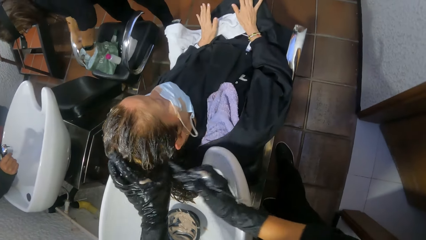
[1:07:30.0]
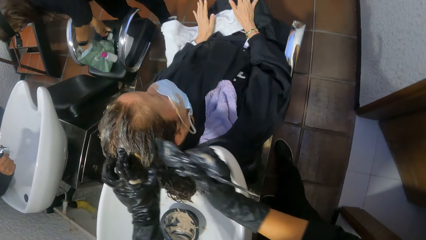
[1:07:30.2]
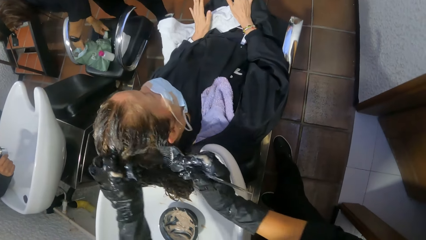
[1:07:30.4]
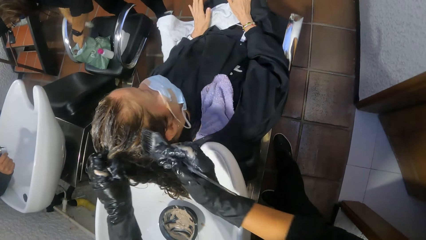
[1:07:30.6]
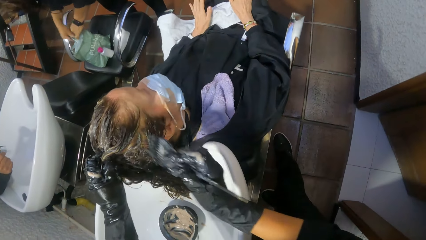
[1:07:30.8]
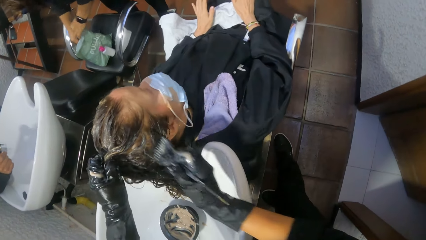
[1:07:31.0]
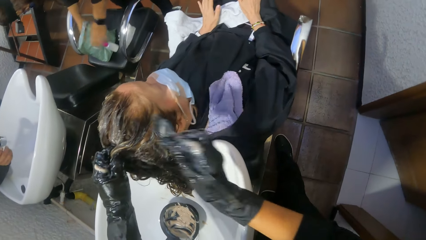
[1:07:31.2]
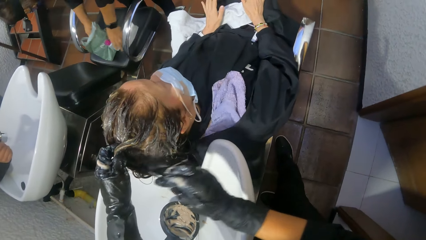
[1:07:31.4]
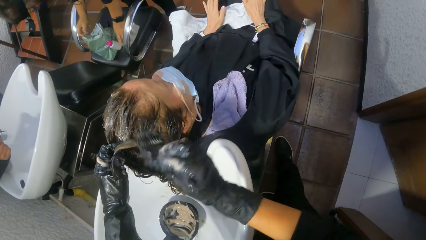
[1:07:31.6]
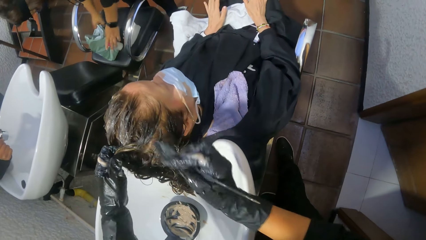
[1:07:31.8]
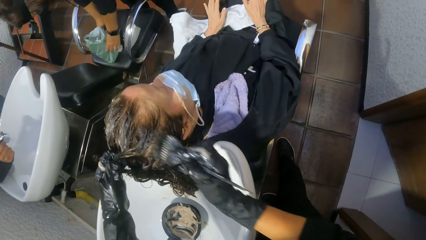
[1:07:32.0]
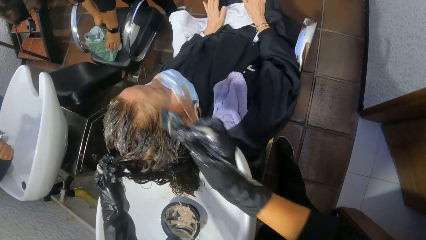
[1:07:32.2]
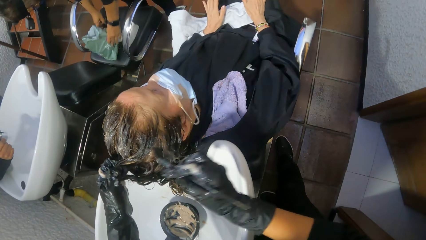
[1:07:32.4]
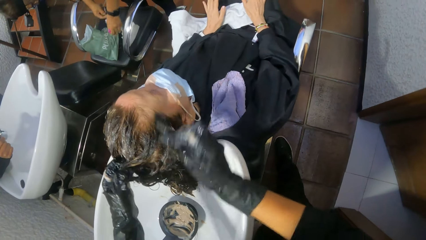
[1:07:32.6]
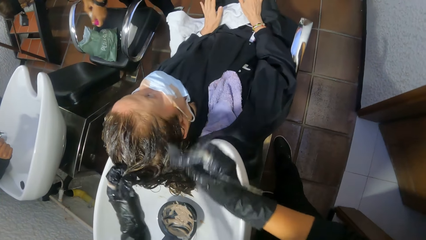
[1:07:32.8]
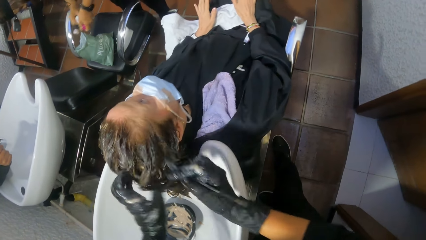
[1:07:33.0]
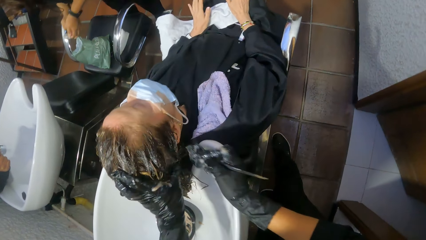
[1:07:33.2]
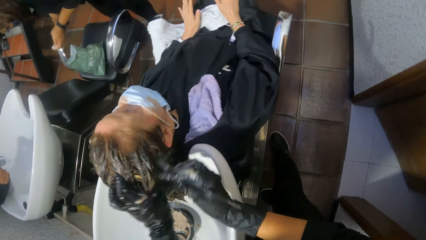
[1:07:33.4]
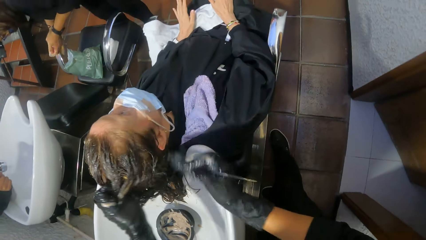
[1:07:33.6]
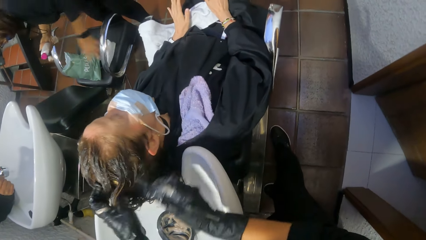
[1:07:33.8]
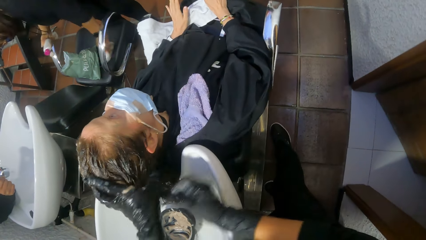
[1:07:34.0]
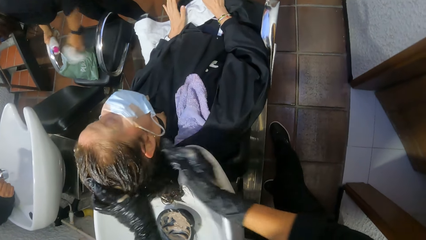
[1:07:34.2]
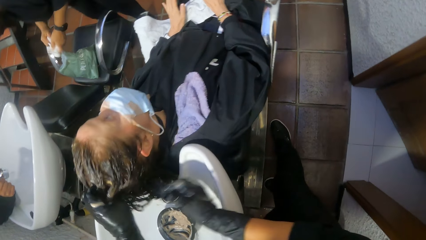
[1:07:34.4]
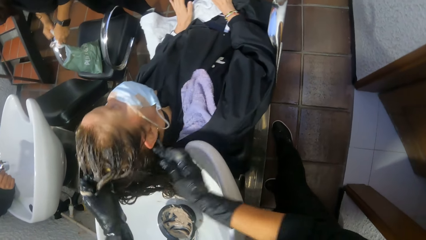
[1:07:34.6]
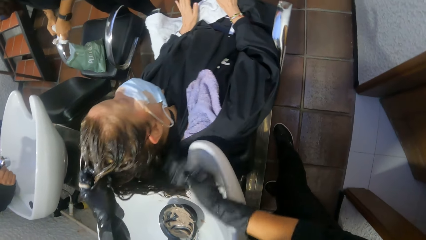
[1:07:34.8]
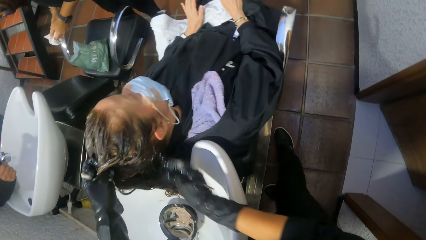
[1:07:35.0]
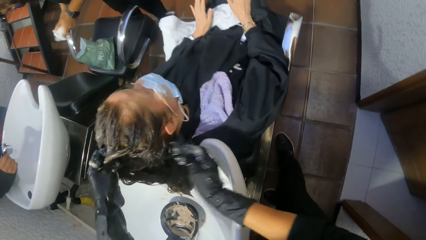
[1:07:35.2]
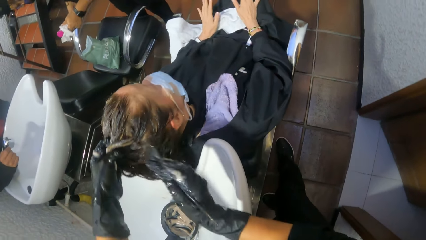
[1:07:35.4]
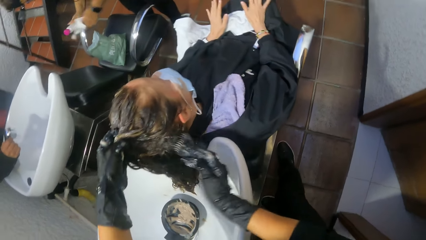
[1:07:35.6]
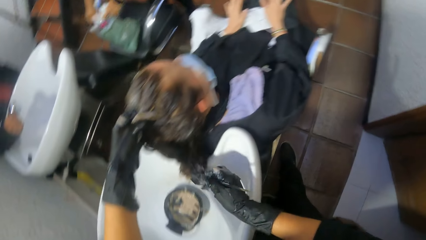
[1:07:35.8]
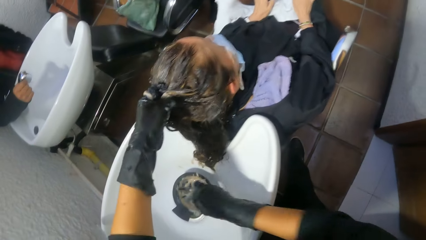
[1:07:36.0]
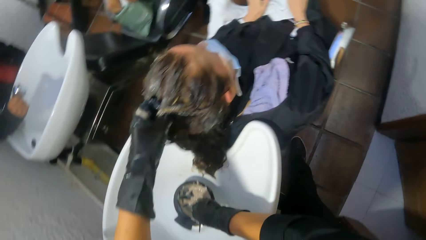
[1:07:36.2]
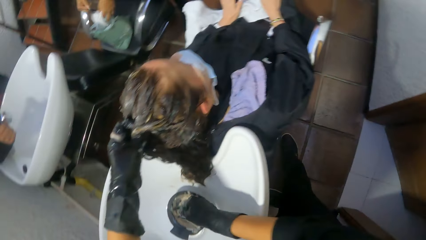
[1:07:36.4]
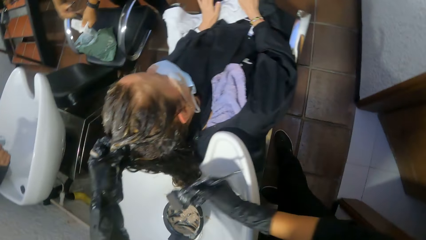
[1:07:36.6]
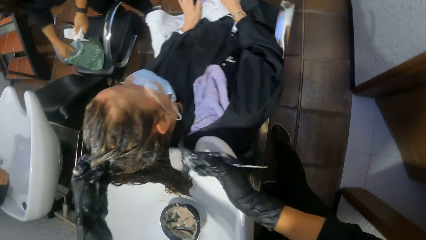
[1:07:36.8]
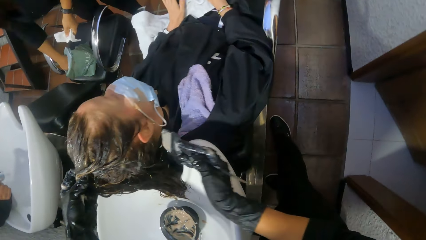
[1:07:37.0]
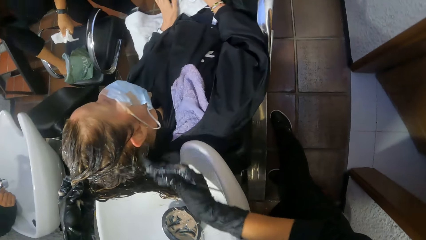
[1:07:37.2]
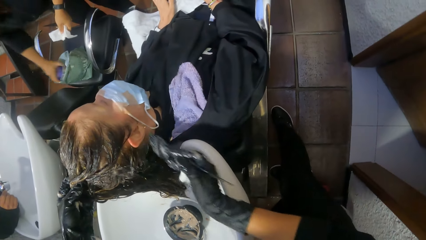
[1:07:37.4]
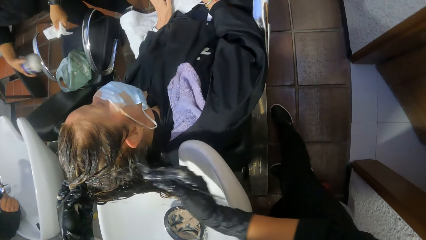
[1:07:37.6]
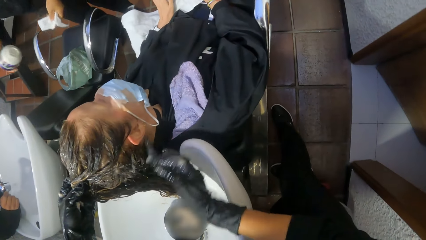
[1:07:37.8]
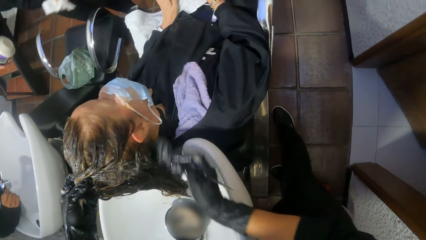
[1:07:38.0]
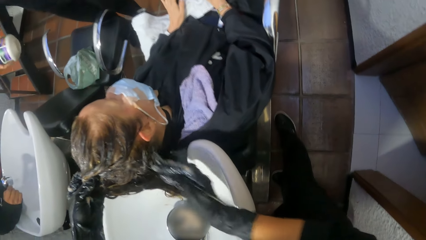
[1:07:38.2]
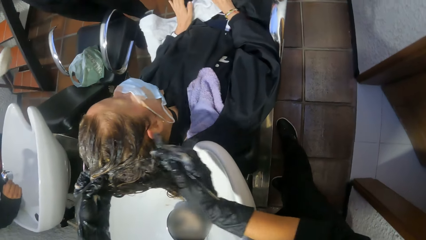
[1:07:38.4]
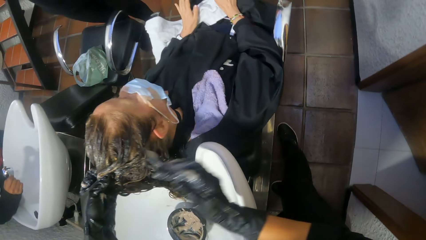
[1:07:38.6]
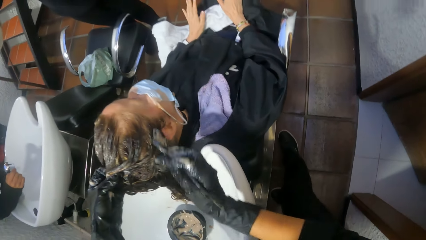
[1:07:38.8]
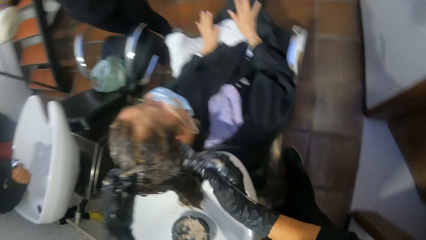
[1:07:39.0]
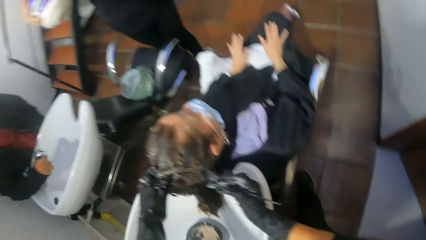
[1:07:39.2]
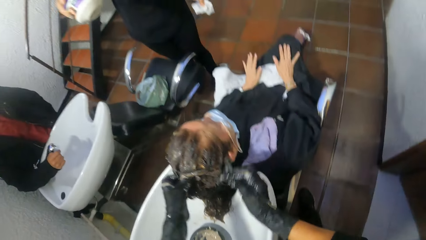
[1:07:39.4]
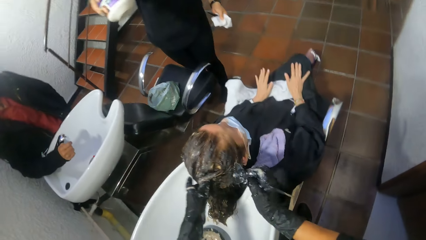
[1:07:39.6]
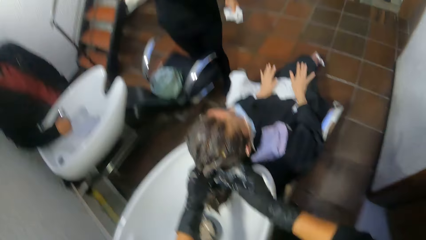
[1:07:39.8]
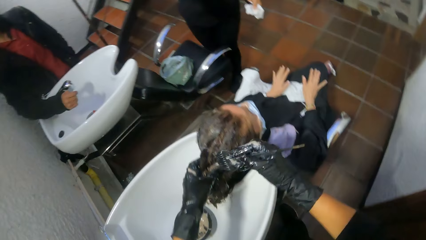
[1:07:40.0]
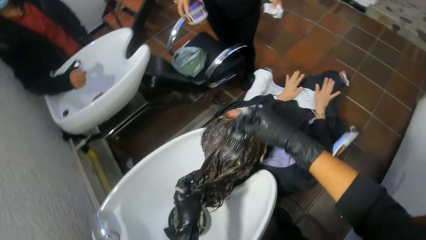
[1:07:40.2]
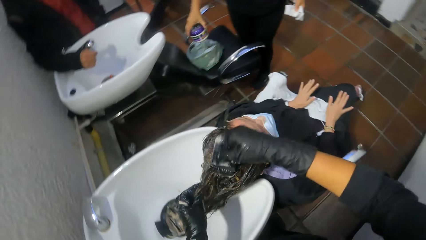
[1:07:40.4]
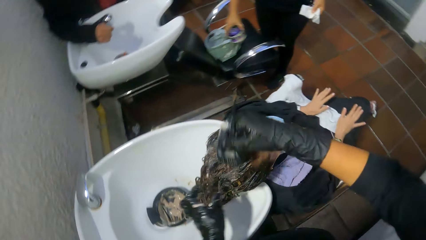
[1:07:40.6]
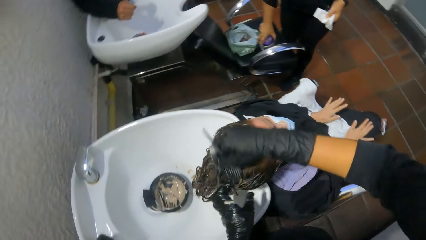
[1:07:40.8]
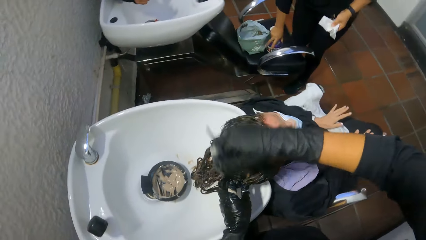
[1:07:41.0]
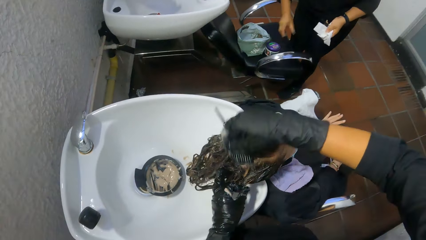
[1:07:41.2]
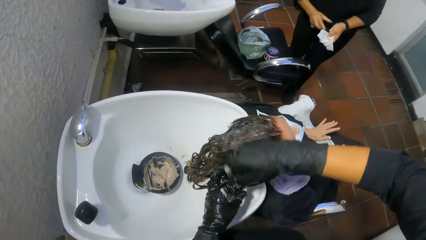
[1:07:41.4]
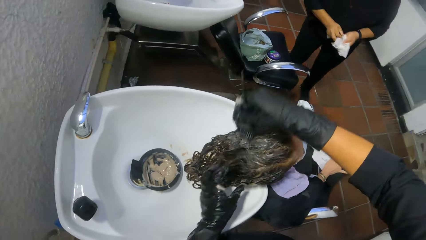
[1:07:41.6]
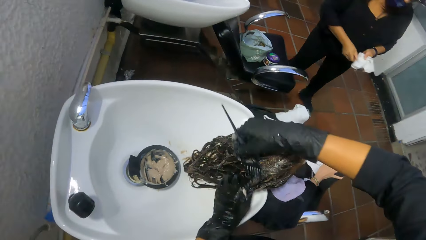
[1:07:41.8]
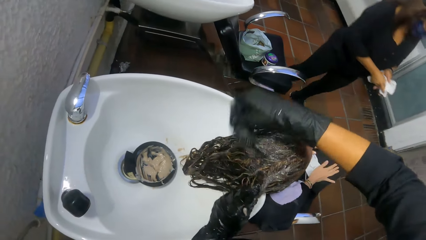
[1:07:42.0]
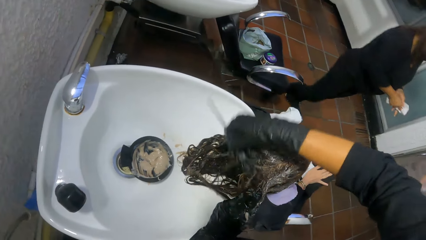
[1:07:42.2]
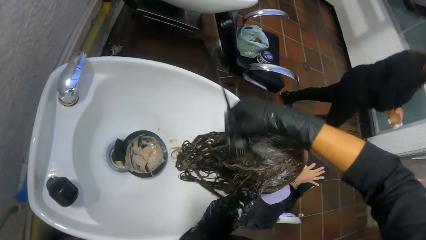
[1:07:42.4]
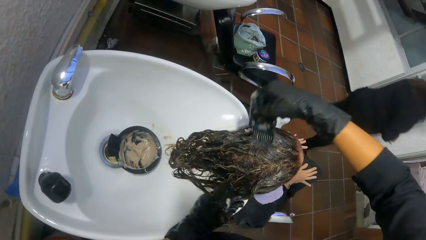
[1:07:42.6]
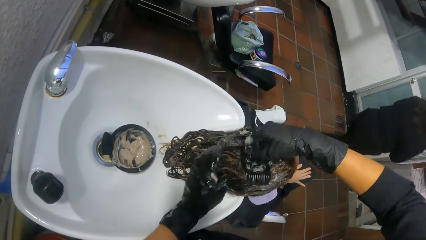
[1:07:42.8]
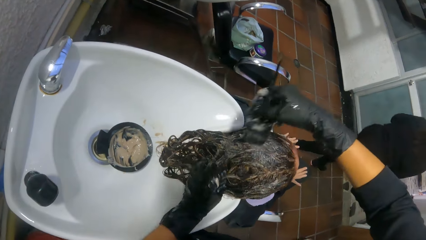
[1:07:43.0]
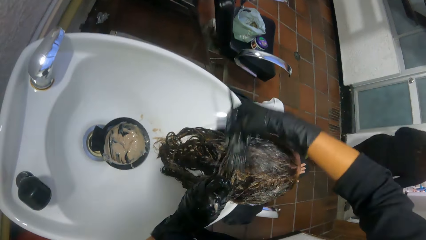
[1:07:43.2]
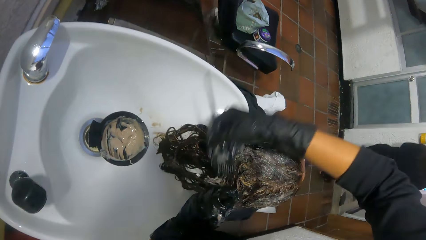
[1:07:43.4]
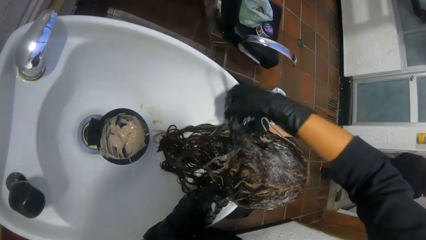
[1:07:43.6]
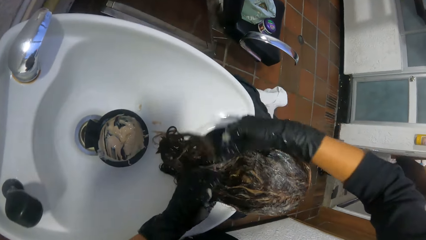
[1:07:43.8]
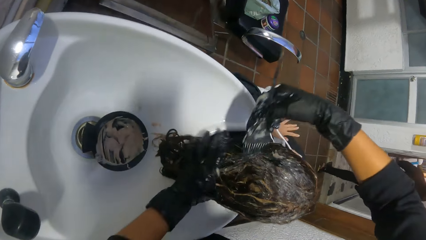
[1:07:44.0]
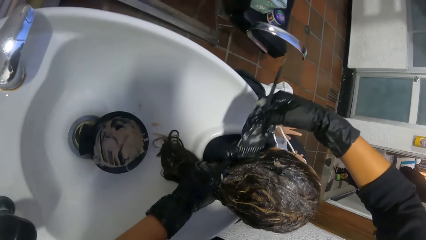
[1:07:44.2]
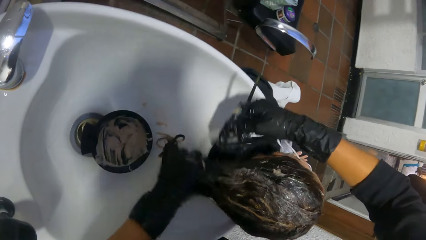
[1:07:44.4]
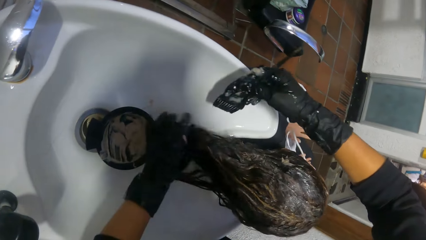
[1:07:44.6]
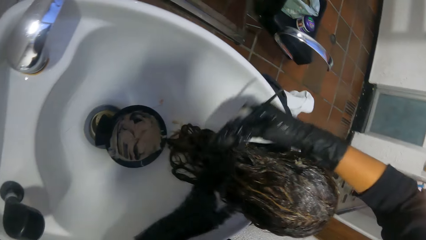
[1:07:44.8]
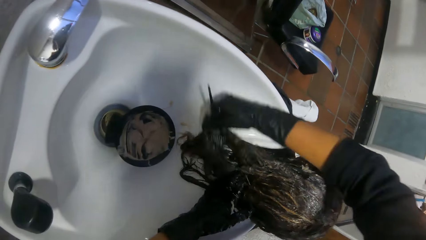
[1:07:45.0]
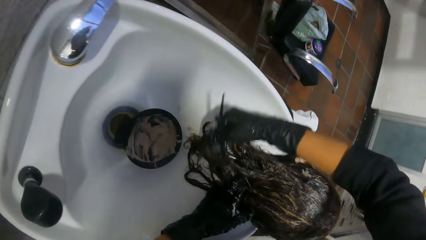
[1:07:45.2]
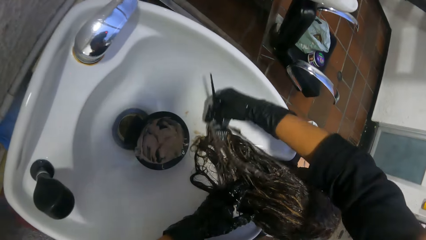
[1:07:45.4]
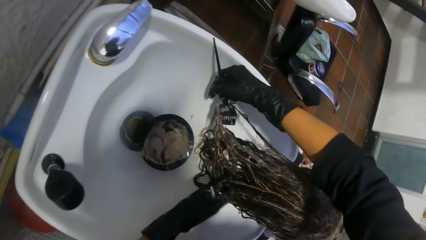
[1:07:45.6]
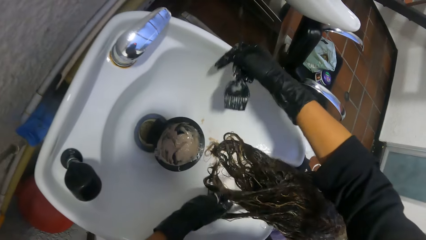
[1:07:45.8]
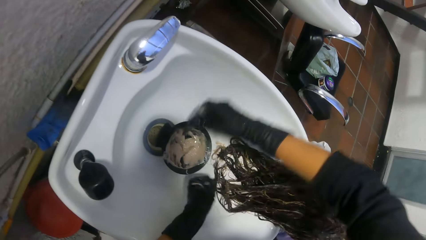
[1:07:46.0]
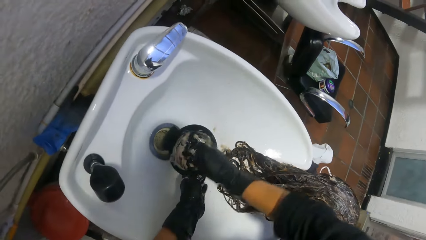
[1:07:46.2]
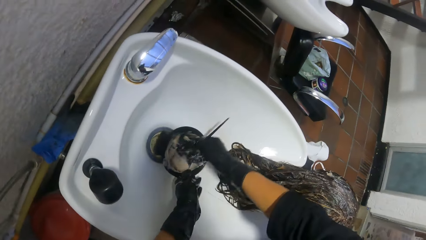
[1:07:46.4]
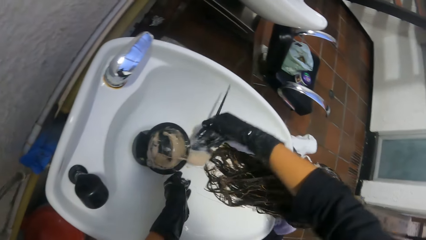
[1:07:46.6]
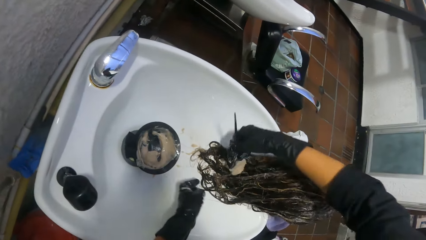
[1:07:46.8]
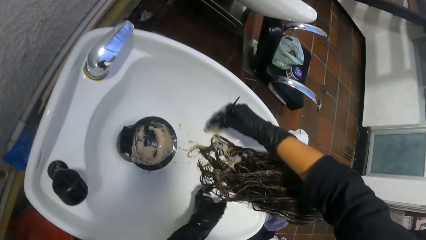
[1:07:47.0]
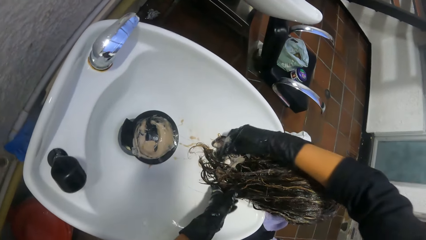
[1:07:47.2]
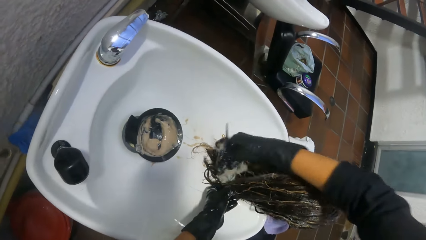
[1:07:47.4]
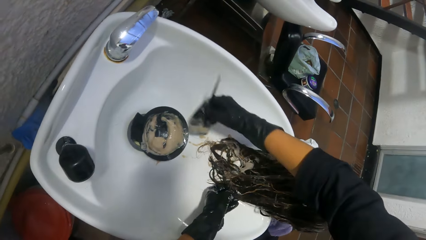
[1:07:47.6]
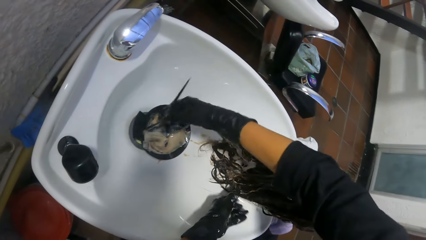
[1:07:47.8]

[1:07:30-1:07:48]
The camera wearer scoops hair dye from the bowl in the shampoo station basin with her right hand. She brushes hair dye on the woman's hair with the brush in her right hand. She holds the hair conditioner container in the shampoo bowl with her left hand. She takes from the hair conditioner container with the brush in her right hand. She touches the tip of another woman's hair in the shampoo bowl with the brush in her right hand.
